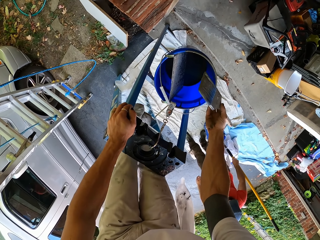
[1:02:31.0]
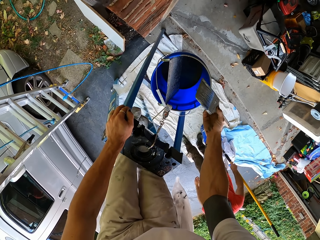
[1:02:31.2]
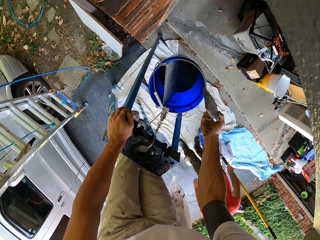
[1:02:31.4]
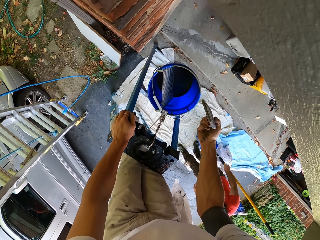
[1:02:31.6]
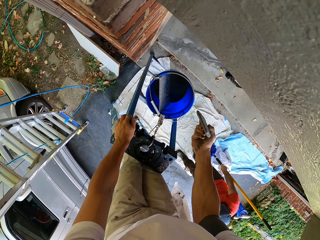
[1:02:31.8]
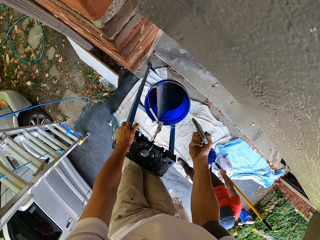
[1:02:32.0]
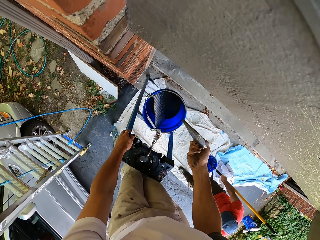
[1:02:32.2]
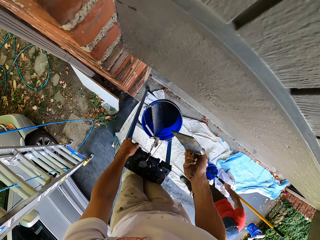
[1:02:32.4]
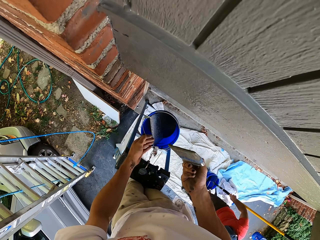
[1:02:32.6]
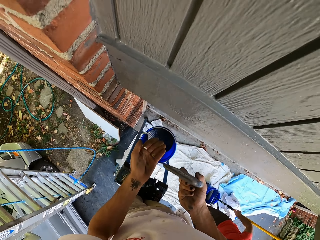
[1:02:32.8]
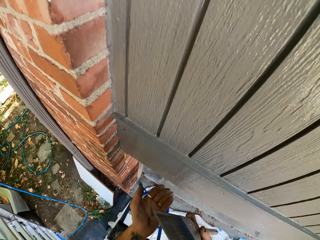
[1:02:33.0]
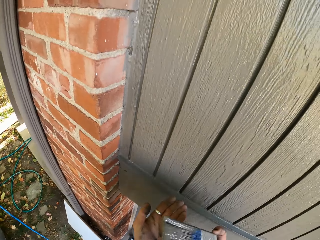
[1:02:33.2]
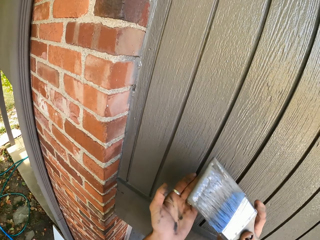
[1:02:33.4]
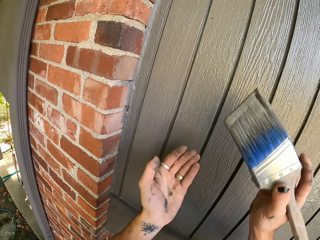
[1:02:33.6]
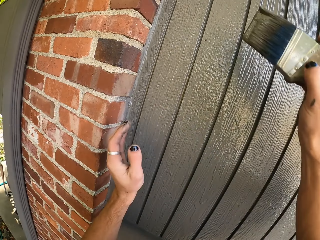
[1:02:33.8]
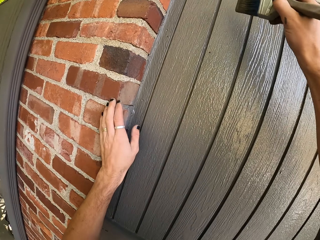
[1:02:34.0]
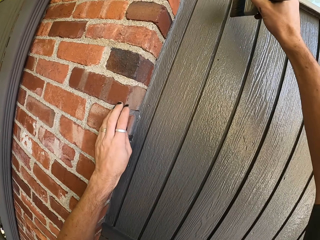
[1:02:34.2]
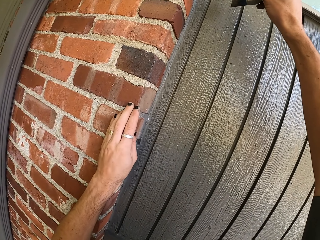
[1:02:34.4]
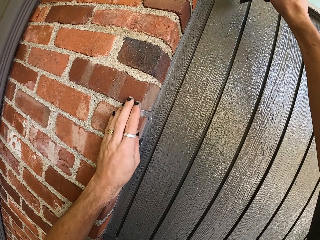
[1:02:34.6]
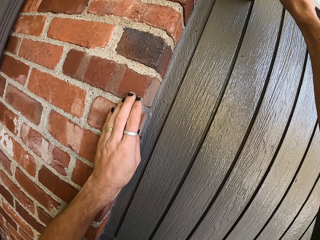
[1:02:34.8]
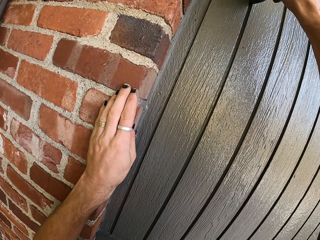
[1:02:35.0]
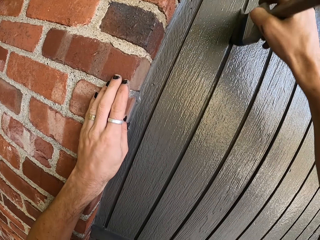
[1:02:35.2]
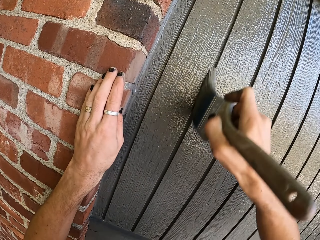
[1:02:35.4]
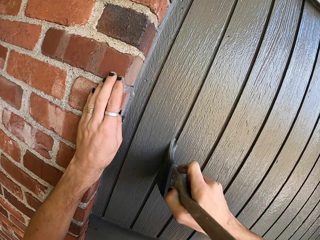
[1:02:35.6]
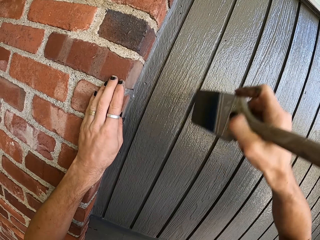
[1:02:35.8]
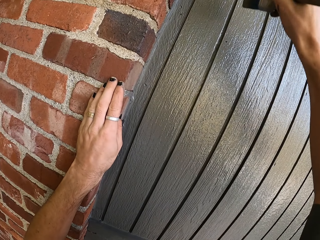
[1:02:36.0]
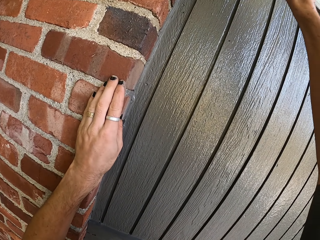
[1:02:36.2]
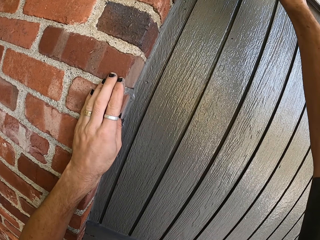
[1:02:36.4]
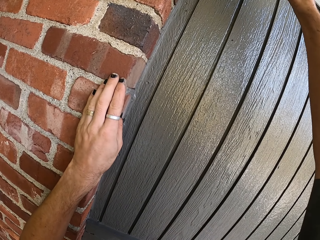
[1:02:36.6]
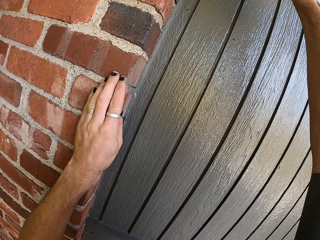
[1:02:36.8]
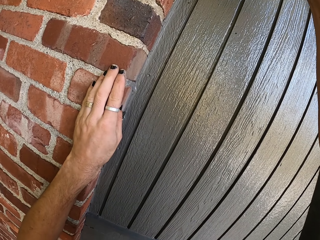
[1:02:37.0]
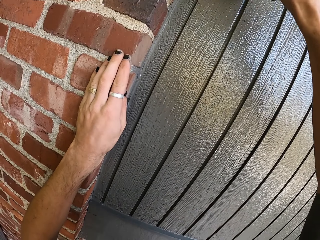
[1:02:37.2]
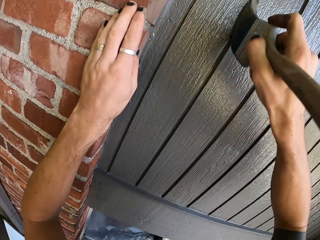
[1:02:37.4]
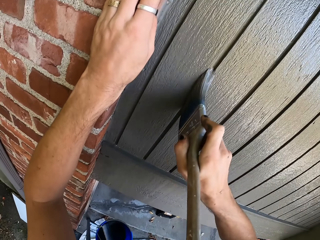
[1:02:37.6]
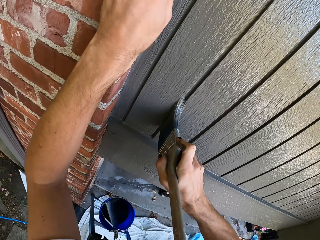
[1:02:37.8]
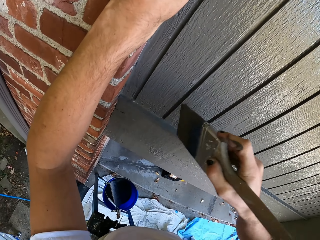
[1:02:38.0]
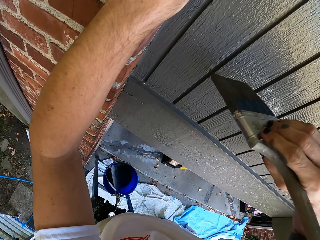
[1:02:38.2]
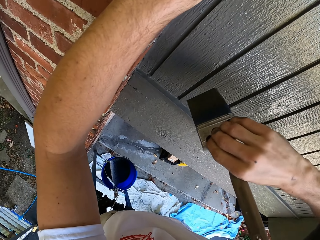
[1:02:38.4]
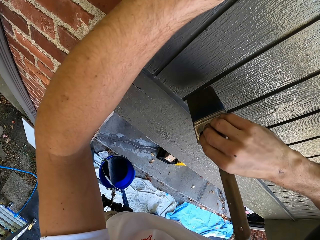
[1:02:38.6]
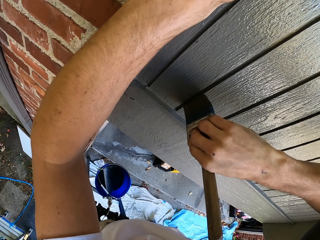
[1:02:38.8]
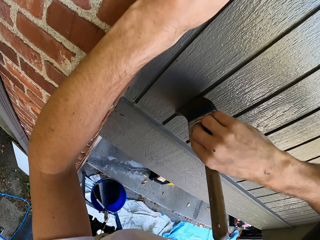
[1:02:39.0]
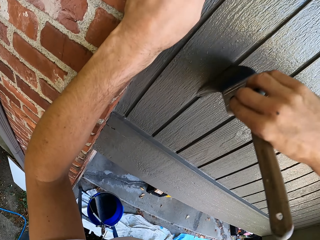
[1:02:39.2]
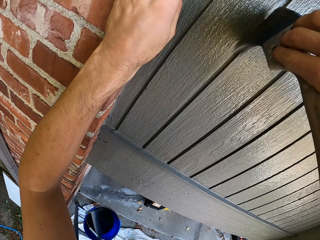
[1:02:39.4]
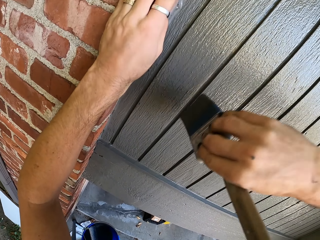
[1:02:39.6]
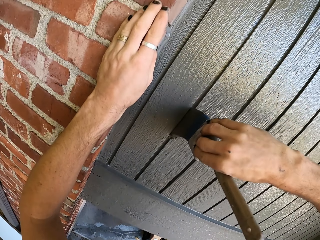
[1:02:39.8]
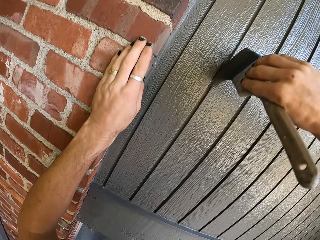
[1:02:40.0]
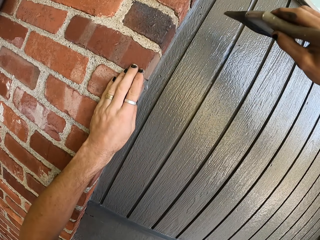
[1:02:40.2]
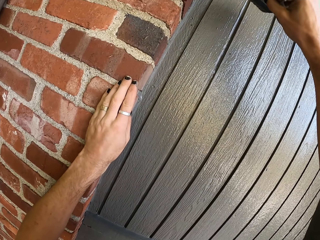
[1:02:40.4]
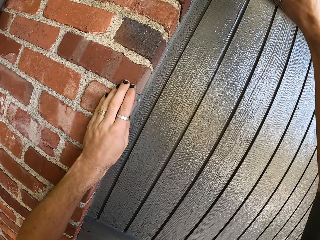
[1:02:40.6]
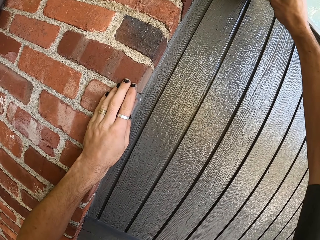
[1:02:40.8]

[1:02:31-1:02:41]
The camera wearer places a hand on the wall. They paint the wall.

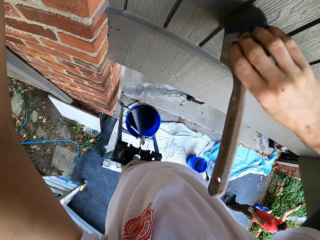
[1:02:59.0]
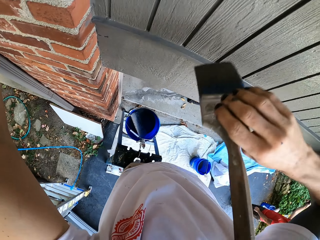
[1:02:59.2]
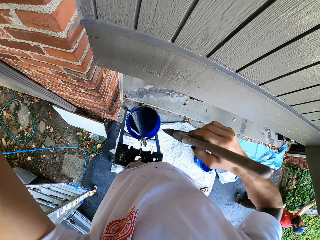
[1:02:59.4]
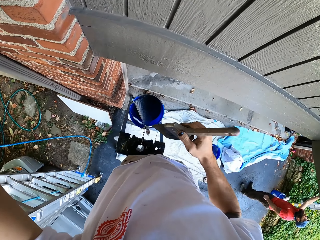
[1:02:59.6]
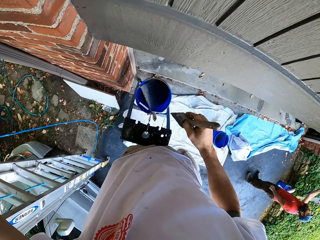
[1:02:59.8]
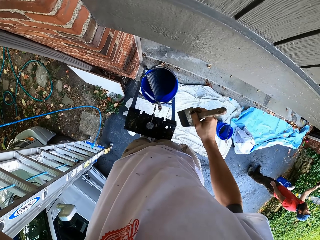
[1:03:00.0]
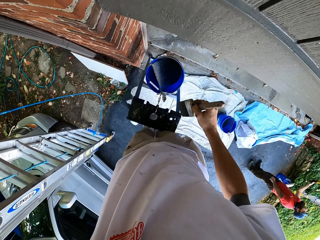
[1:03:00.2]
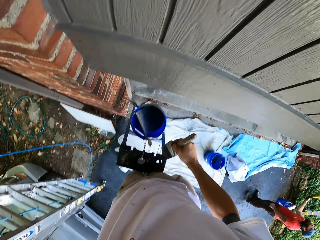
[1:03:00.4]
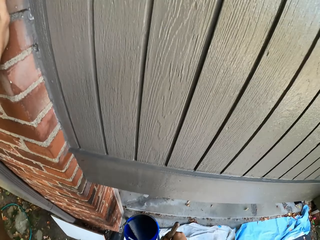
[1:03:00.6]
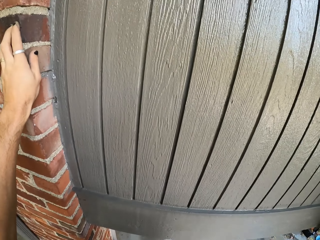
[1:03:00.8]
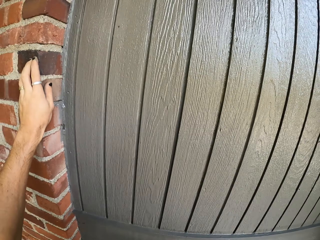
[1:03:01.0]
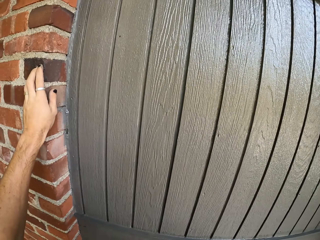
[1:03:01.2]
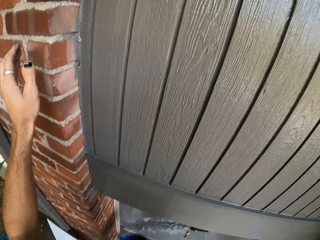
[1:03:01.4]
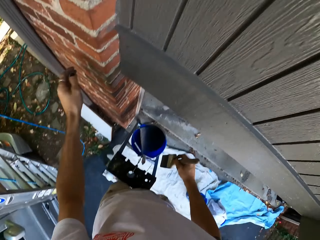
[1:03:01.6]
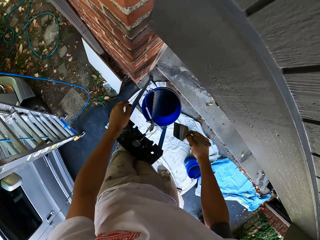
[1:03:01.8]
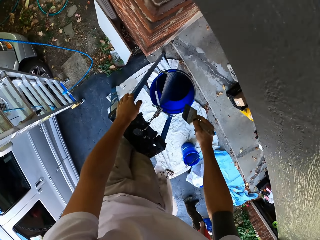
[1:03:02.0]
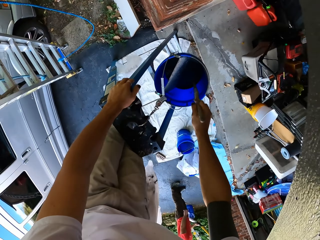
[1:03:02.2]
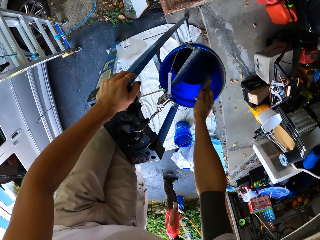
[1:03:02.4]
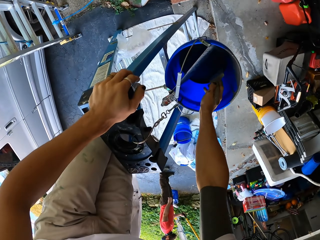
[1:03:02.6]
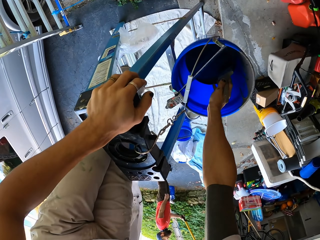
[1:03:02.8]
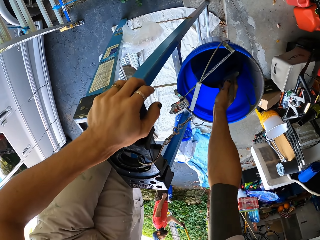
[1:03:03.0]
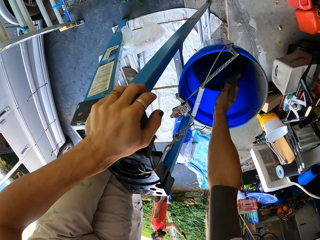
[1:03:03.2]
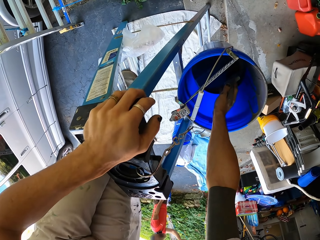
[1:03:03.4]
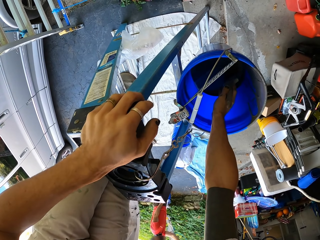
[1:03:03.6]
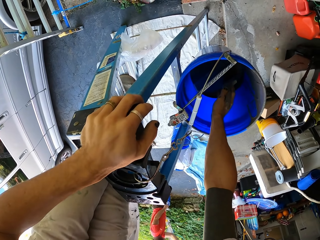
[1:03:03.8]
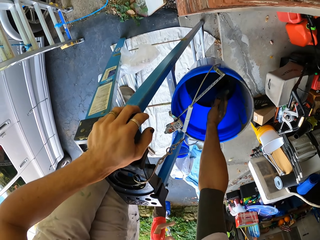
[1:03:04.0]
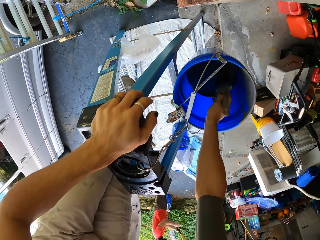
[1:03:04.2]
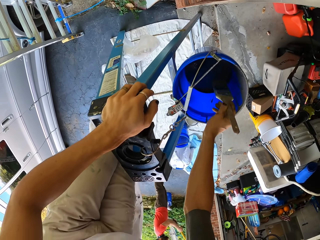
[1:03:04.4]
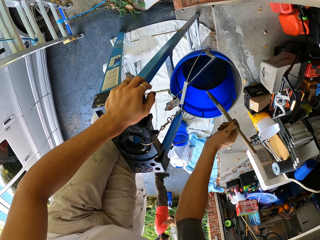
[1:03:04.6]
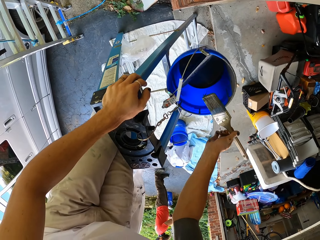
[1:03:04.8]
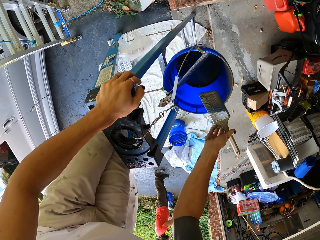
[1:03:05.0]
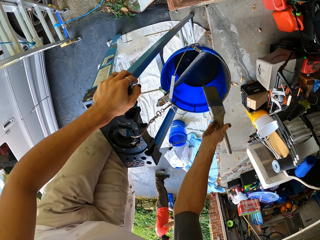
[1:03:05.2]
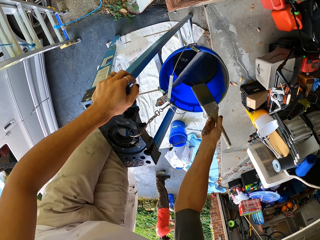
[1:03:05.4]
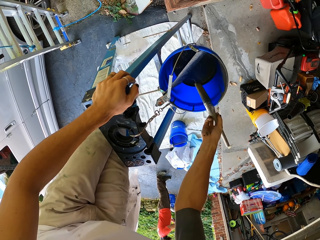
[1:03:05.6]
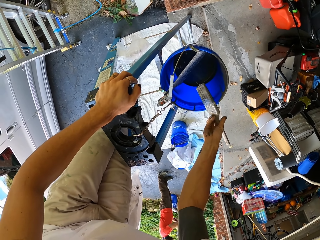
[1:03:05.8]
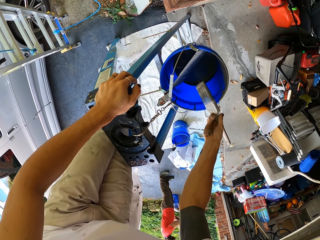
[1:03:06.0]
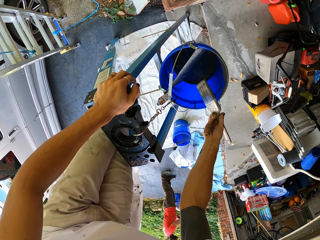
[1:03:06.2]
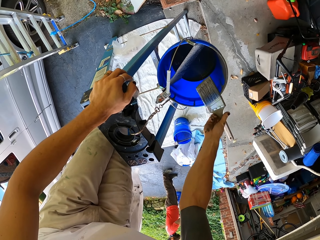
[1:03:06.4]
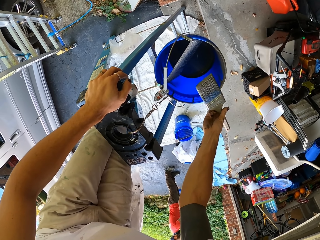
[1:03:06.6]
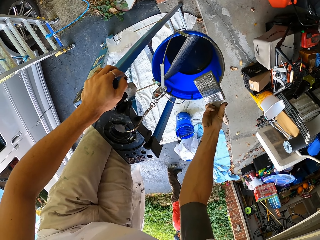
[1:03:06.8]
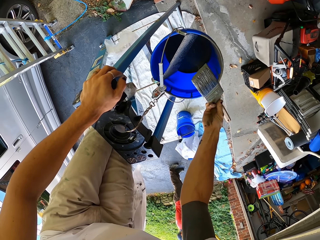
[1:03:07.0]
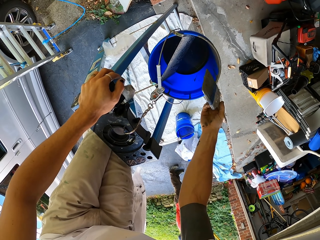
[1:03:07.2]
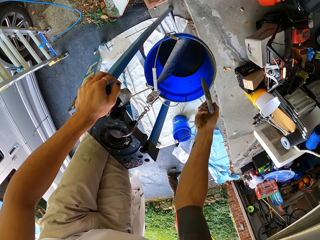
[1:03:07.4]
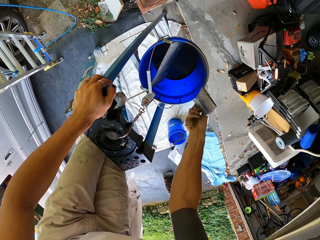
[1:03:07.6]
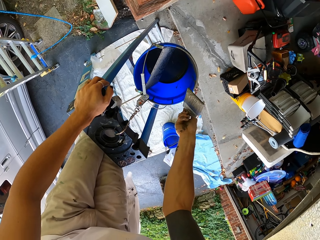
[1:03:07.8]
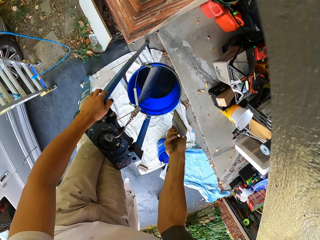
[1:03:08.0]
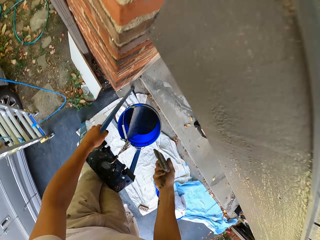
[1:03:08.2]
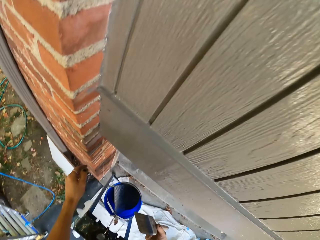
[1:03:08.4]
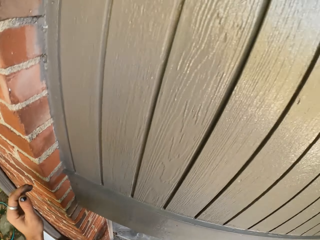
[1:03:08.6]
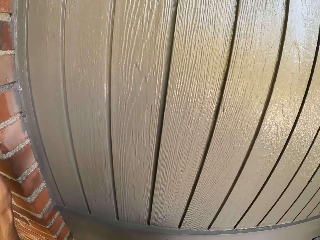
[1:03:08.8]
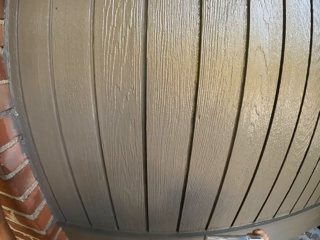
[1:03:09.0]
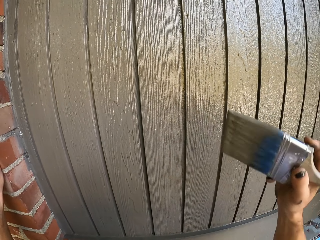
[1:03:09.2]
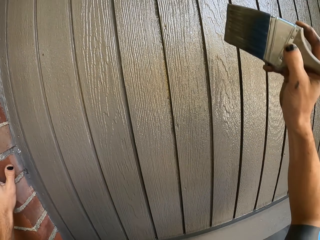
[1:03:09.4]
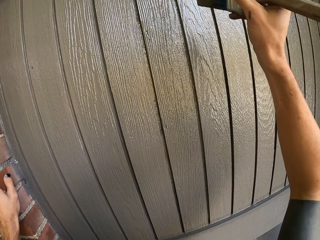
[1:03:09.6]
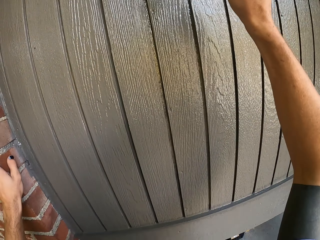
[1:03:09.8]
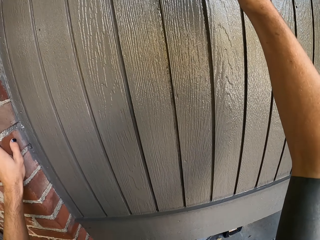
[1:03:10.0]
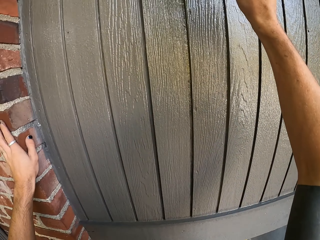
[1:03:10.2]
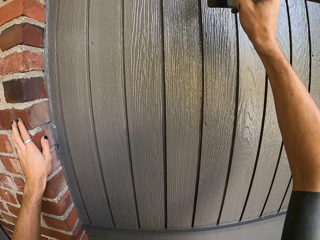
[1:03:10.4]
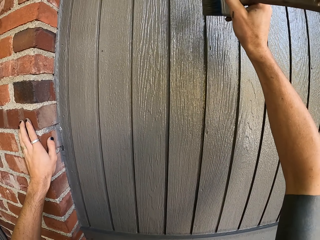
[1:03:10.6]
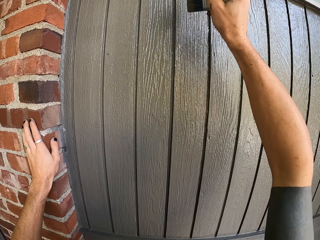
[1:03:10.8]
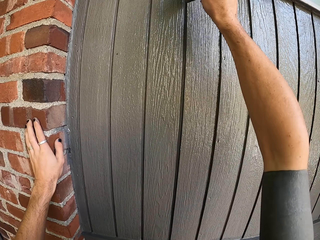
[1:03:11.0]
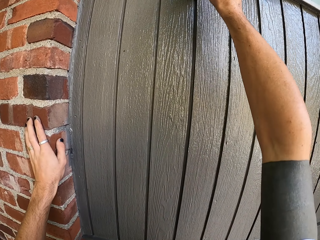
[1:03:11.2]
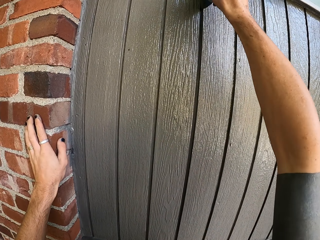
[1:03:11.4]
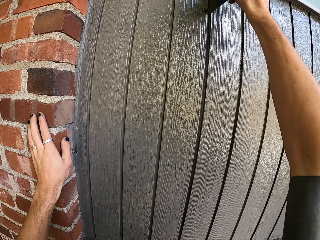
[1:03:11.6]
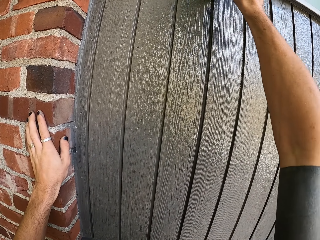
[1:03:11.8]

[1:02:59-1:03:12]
The camera wearer looks around. They dip the paint brush in the bucket. They remove the paint brush from the bucket. They look around. They touch the wall. They paint the wall.
